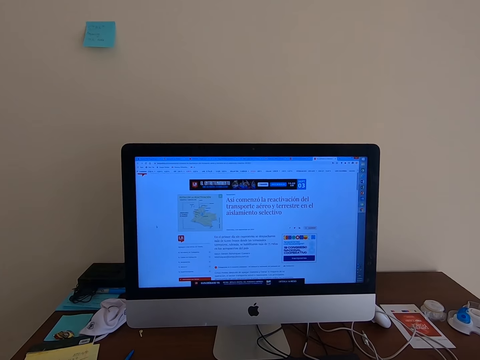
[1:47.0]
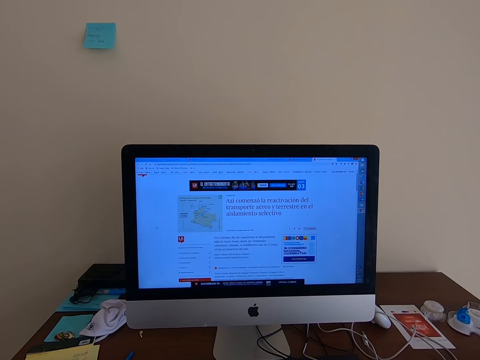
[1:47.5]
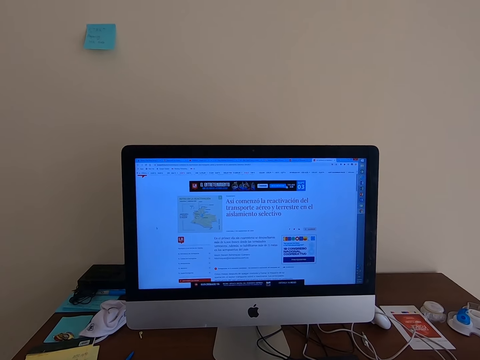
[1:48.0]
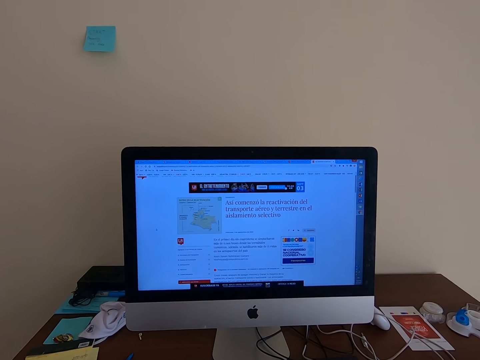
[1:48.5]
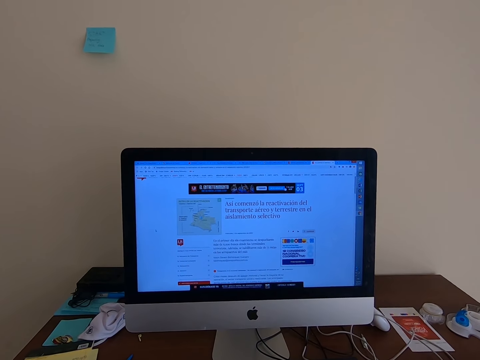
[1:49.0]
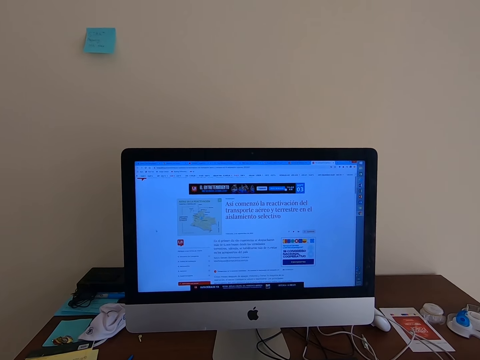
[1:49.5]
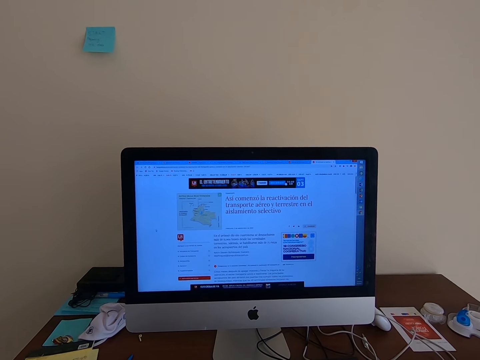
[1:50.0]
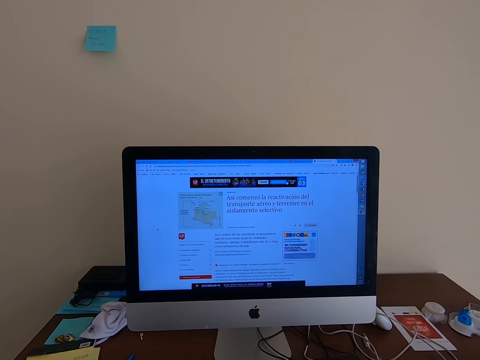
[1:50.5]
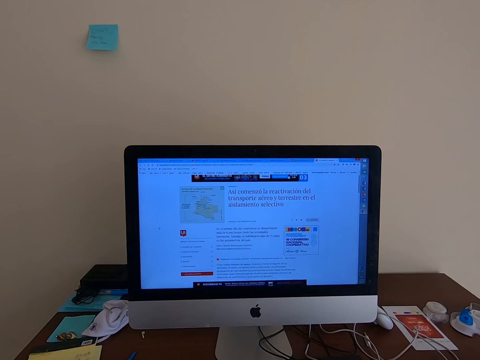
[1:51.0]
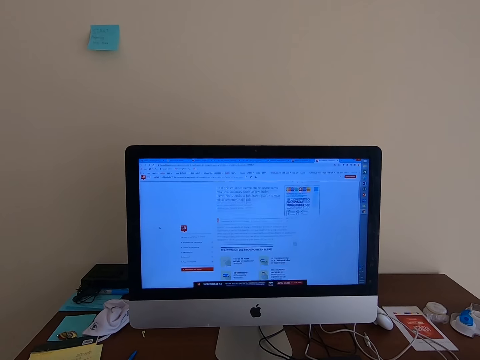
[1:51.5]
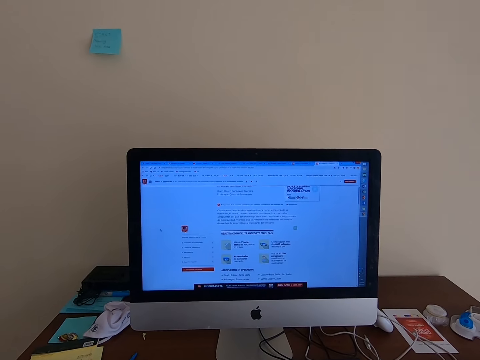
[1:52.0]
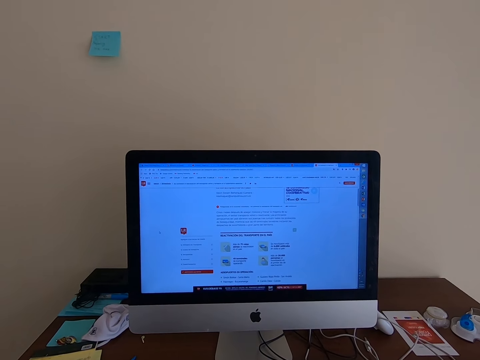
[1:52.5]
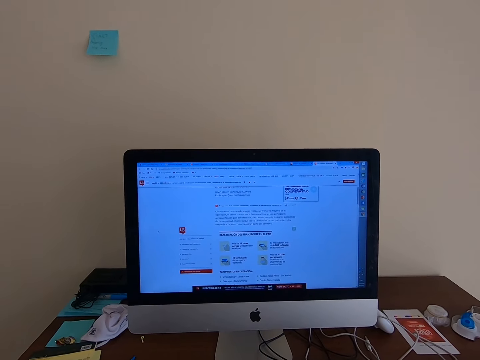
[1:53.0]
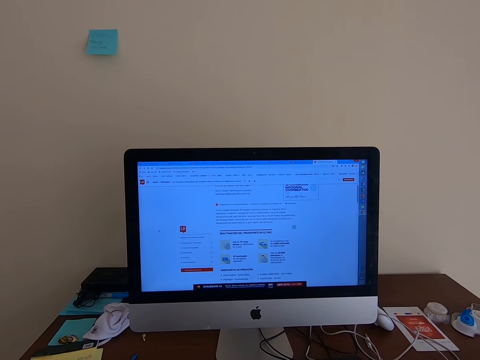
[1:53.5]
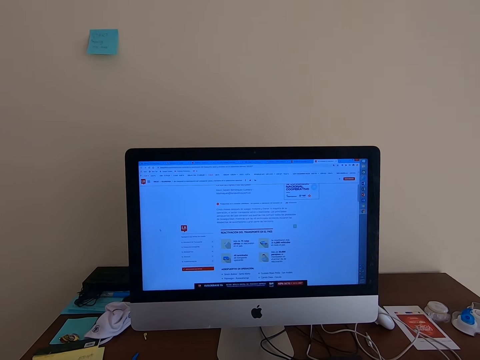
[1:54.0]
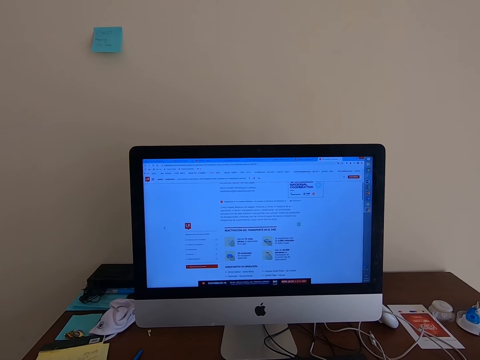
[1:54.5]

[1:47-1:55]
The camera wearer scrolls on a monitor with a mouse.

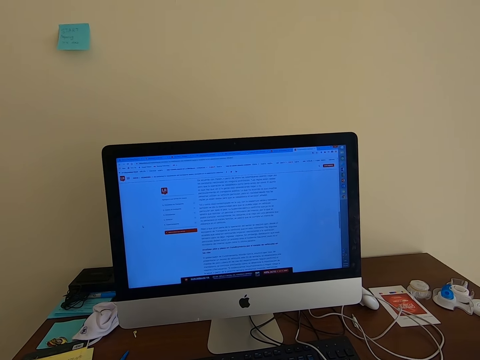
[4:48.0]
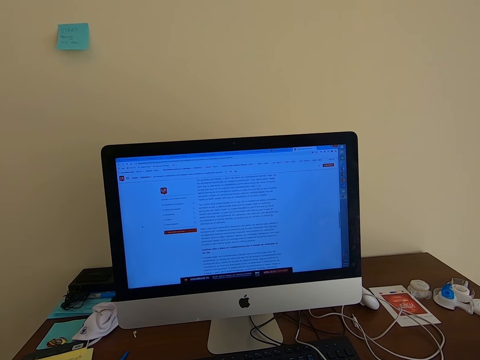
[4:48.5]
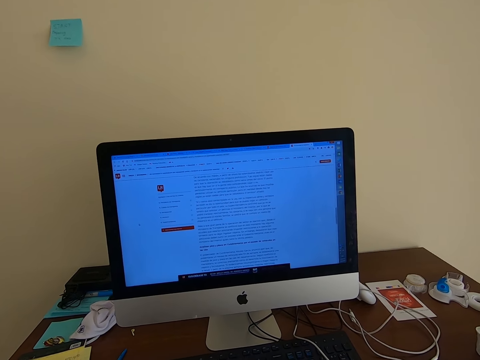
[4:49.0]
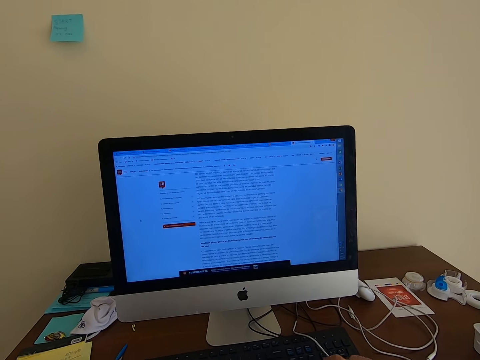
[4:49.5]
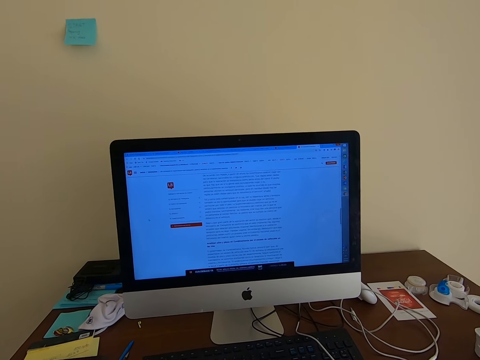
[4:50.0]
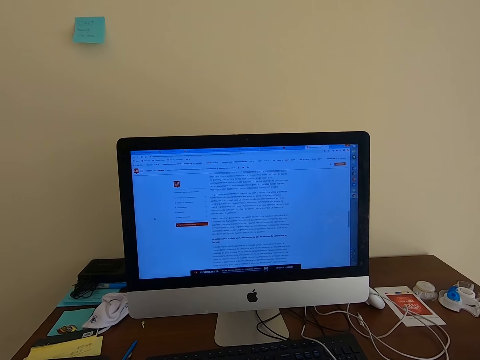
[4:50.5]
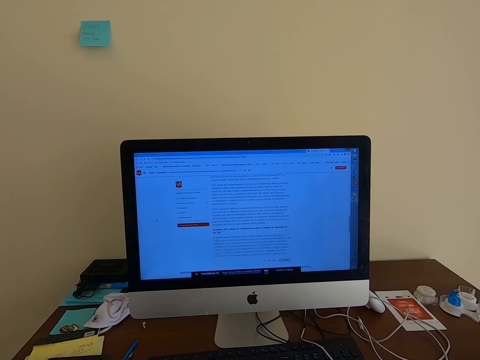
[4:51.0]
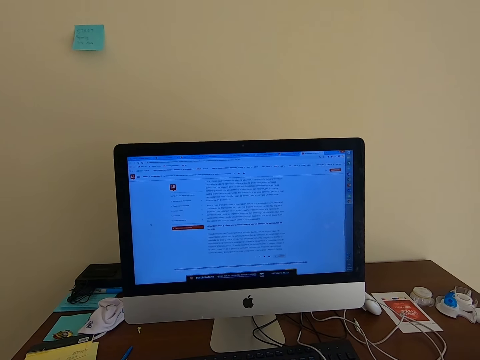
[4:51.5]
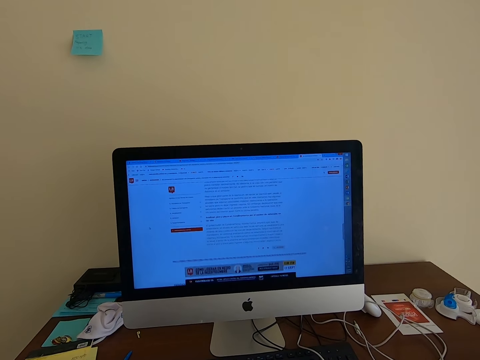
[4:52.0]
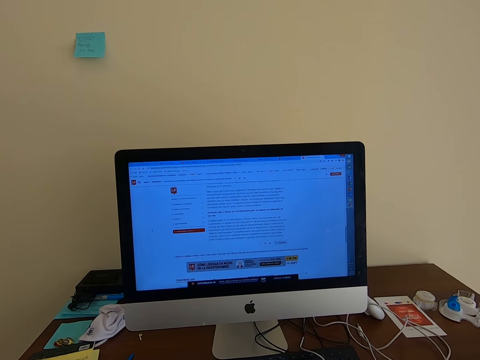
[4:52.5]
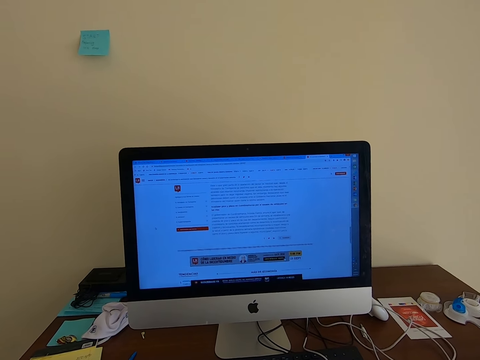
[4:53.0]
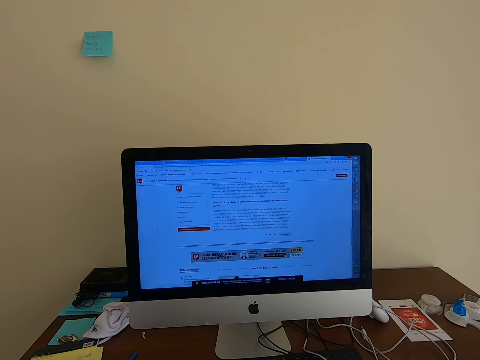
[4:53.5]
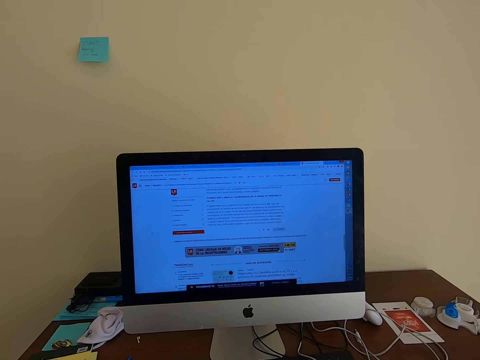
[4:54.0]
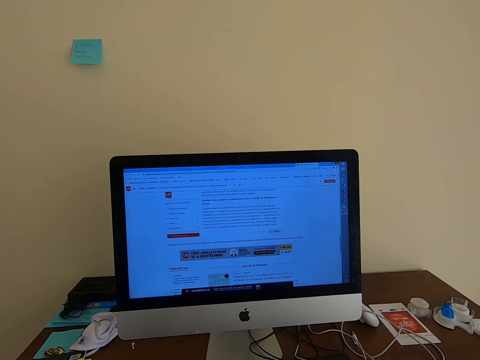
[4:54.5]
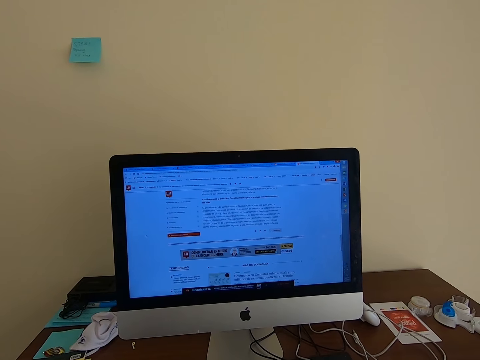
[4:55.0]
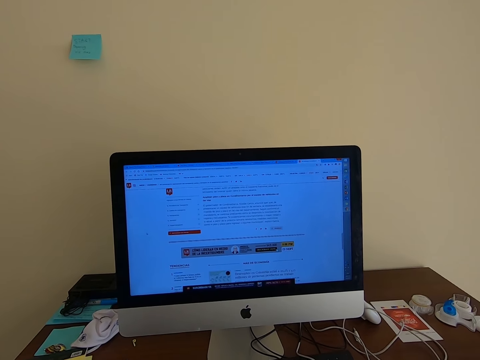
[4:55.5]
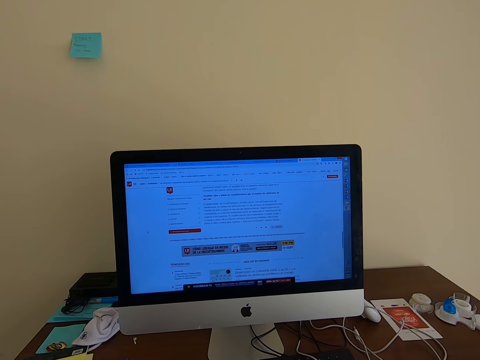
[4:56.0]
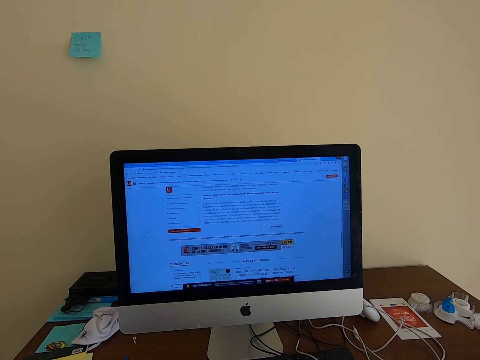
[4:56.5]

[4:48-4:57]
The camera wearer clicks the keyboard. They operate the computer and look at the computer.

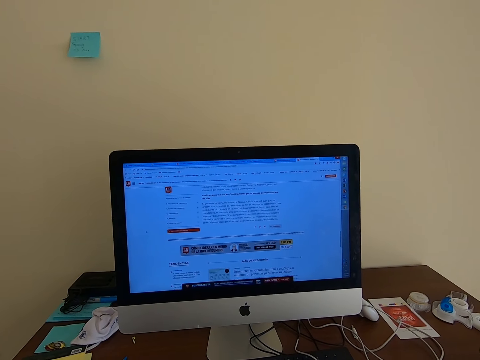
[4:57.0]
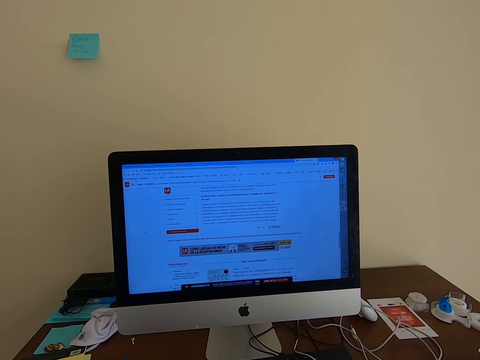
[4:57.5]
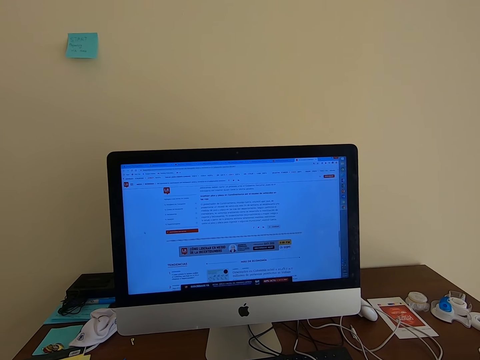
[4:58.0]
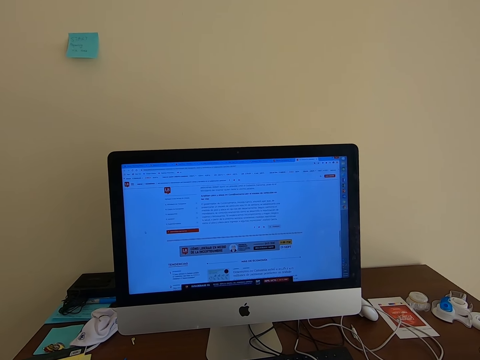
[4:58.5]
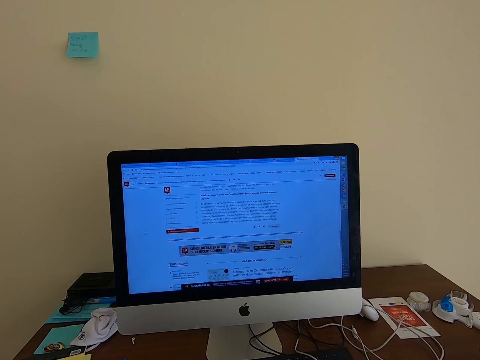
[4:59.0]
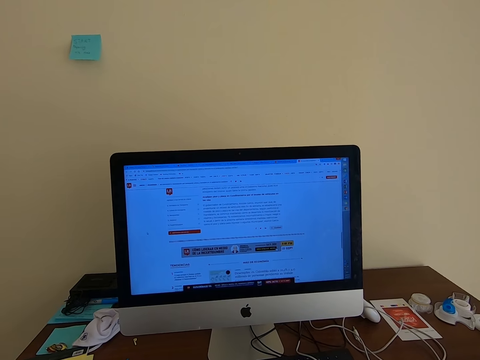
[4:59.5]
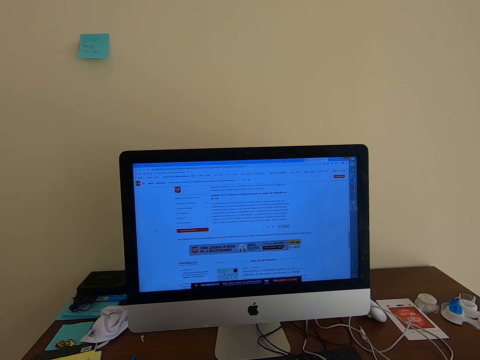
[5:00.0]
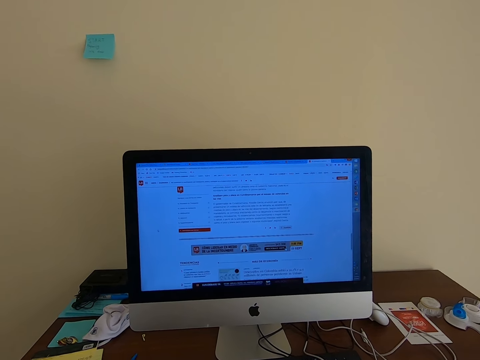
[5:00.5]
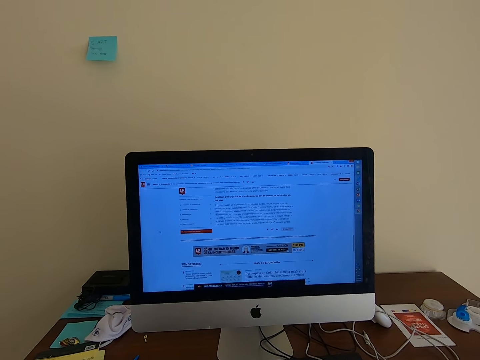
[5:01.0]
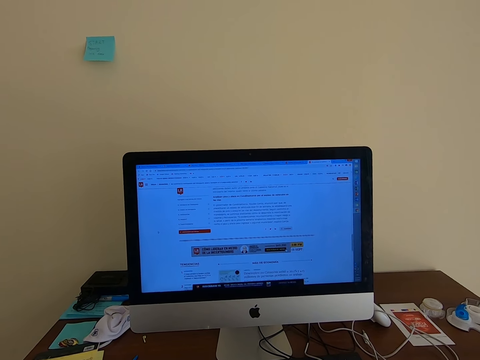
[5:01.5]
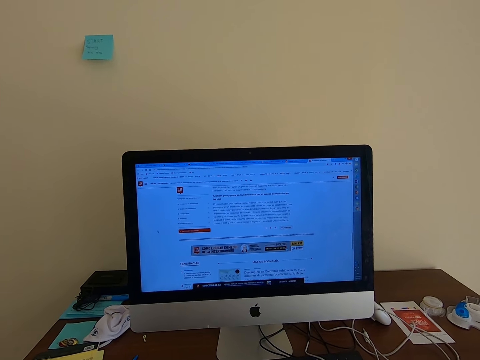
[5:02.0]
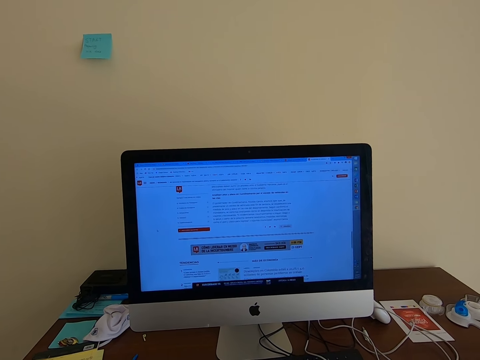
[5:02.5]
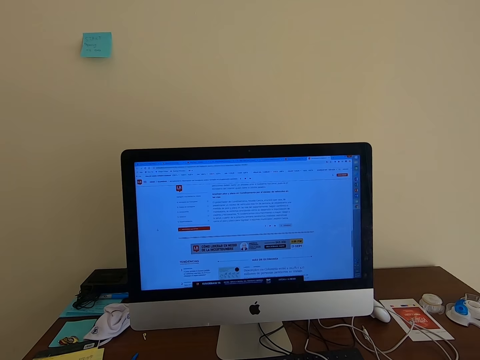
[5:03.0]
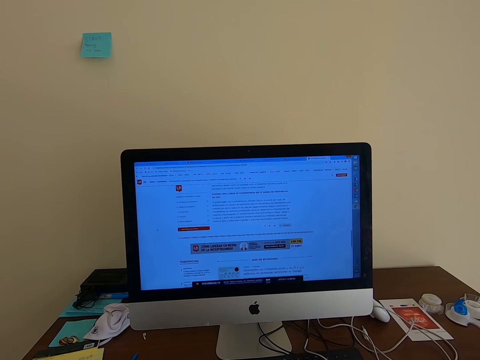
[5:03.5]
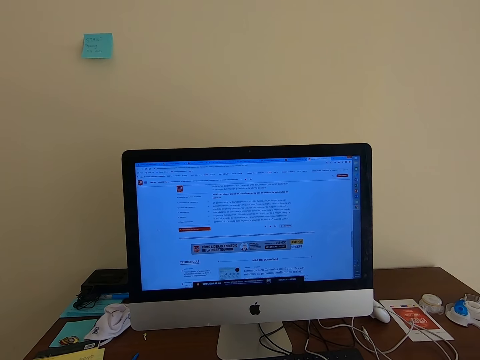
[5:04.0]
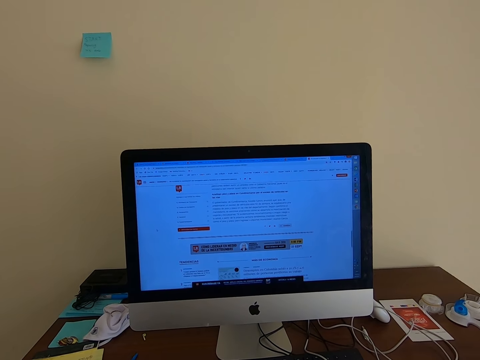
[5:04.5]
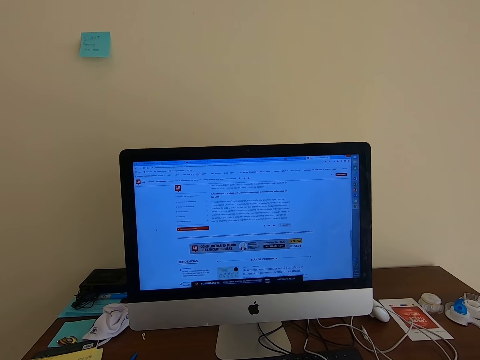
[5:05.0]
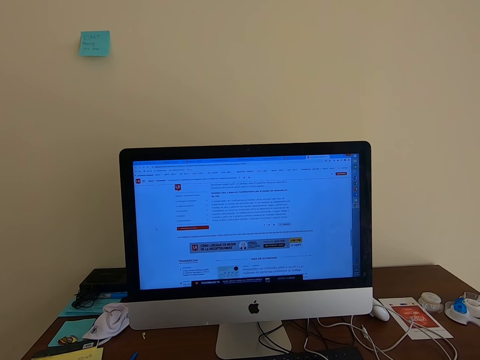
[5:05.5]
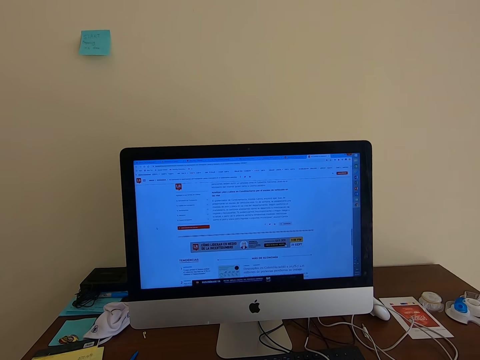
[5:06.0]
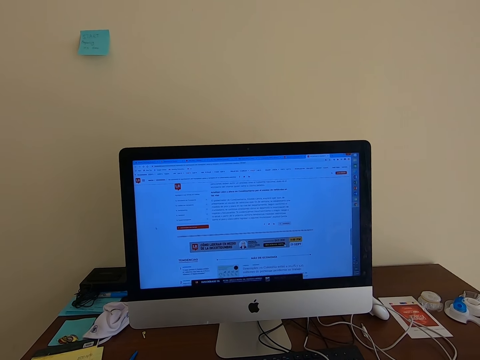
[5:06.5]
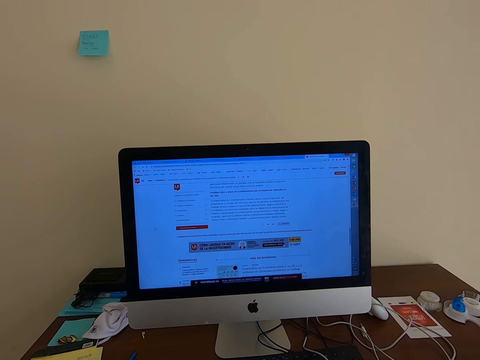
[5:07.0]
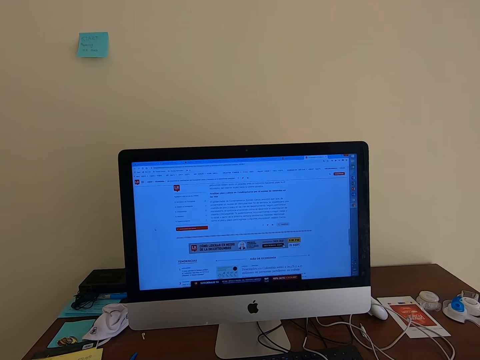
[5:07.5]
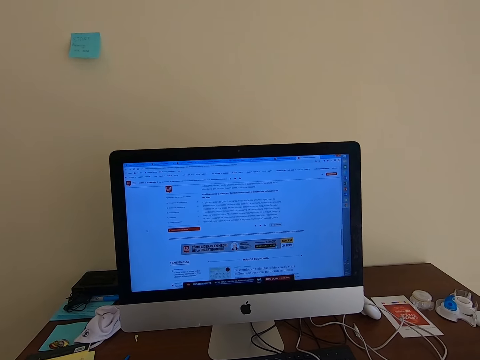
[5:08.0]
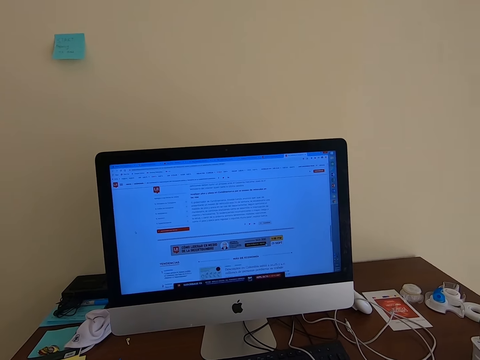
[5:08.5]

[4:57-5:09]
The camera wearer reads on the computer.
